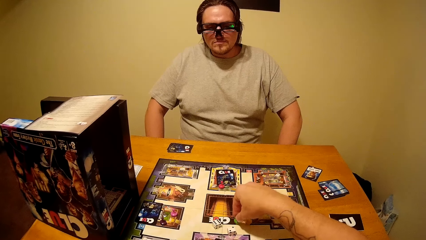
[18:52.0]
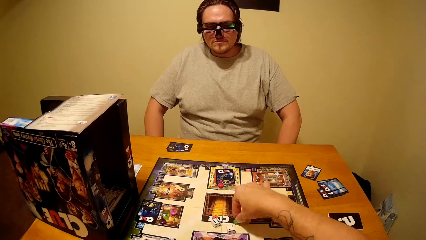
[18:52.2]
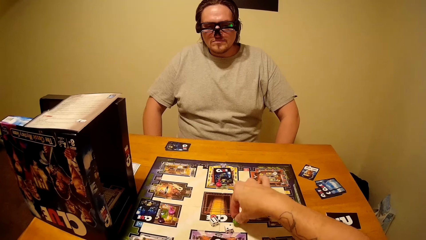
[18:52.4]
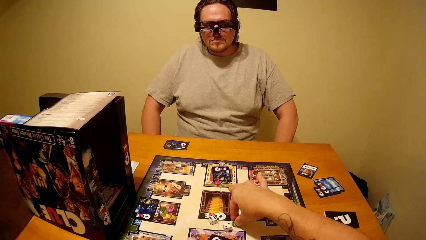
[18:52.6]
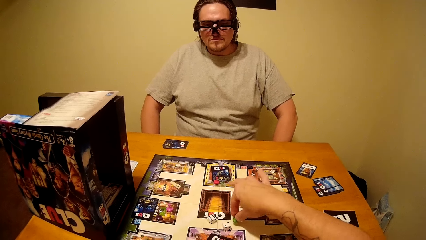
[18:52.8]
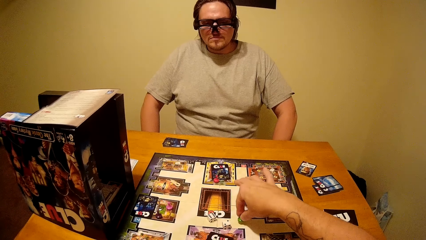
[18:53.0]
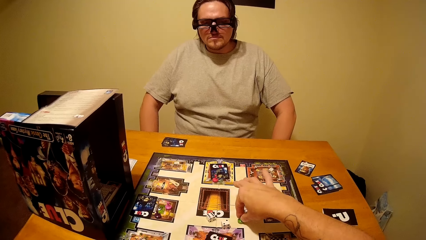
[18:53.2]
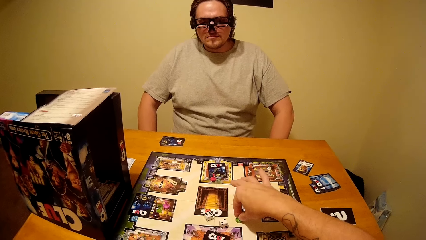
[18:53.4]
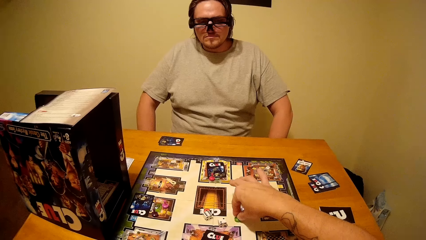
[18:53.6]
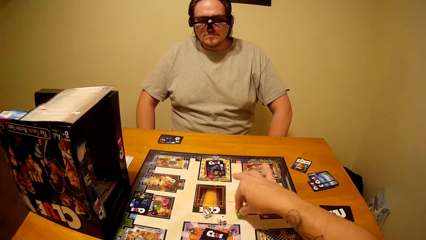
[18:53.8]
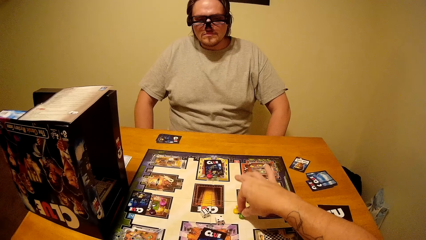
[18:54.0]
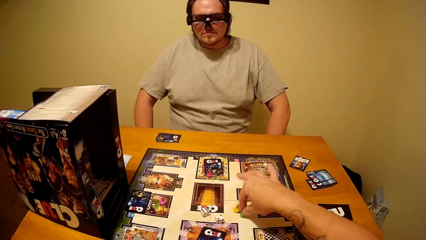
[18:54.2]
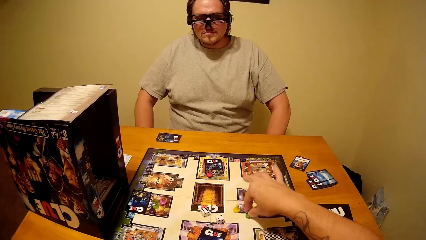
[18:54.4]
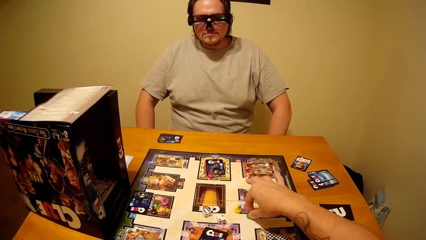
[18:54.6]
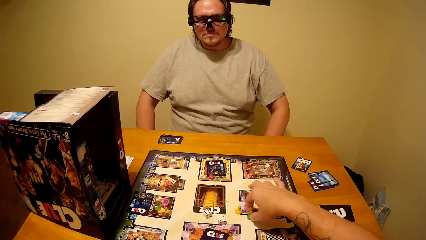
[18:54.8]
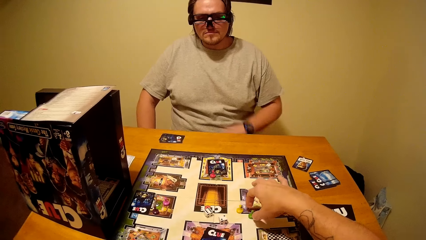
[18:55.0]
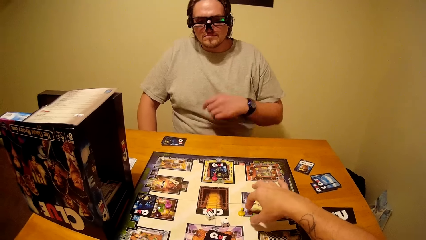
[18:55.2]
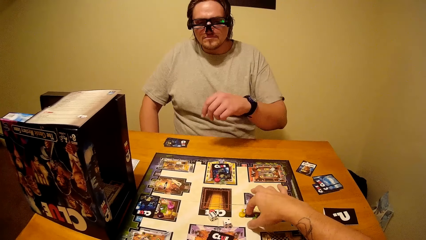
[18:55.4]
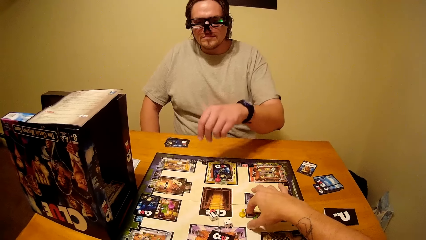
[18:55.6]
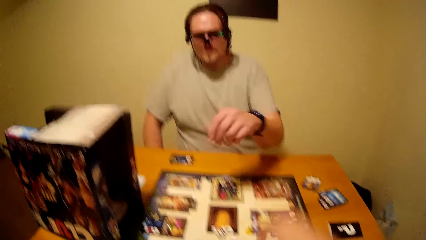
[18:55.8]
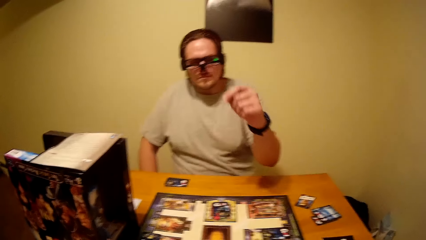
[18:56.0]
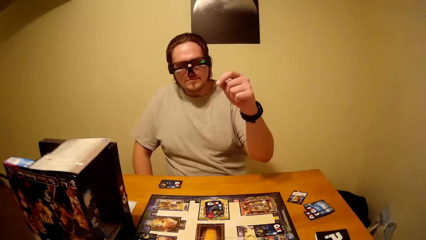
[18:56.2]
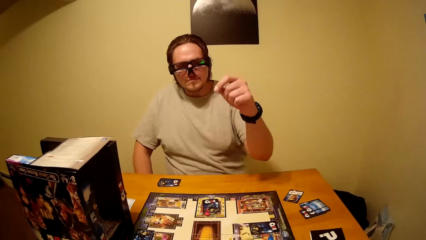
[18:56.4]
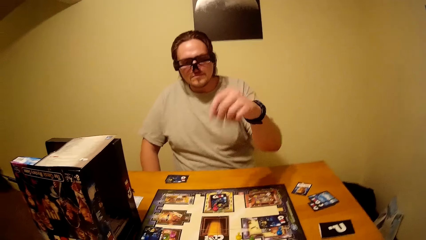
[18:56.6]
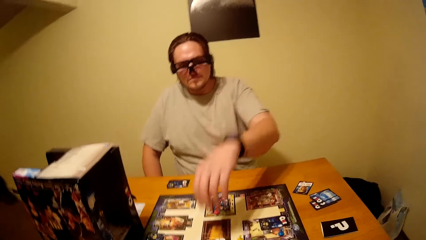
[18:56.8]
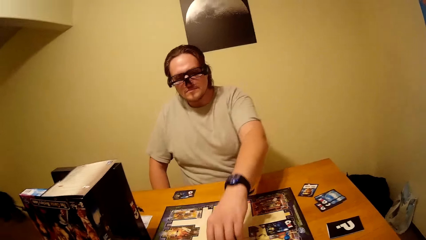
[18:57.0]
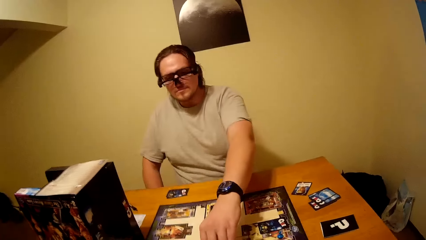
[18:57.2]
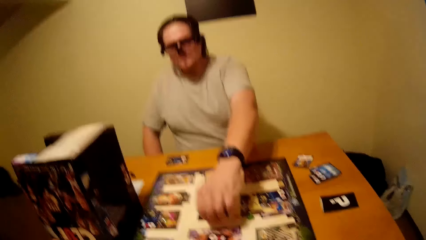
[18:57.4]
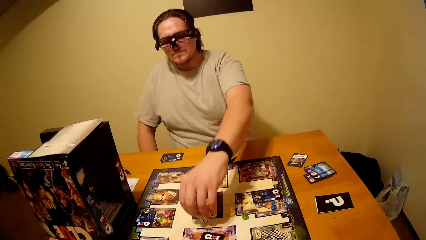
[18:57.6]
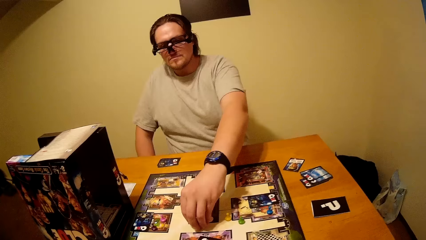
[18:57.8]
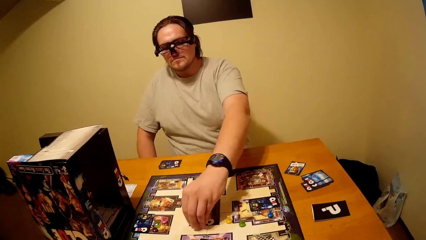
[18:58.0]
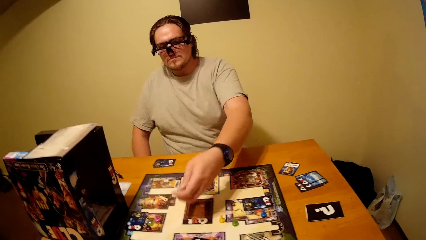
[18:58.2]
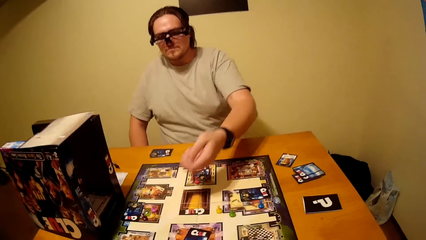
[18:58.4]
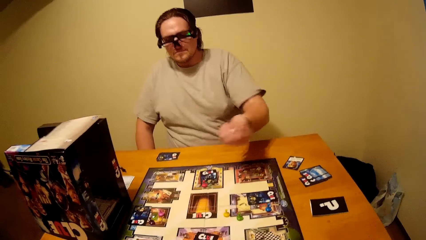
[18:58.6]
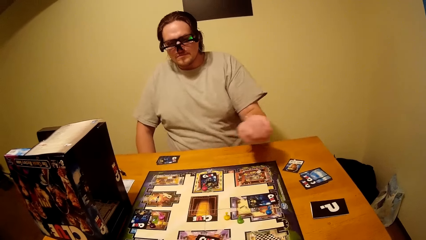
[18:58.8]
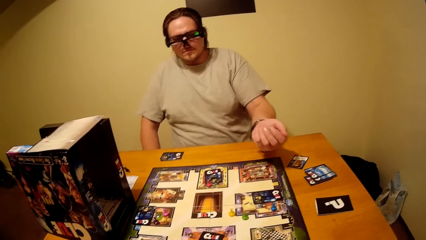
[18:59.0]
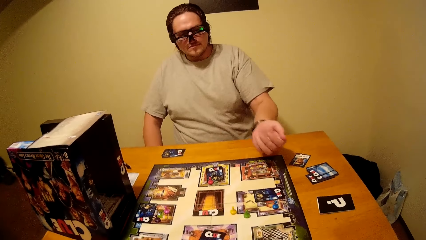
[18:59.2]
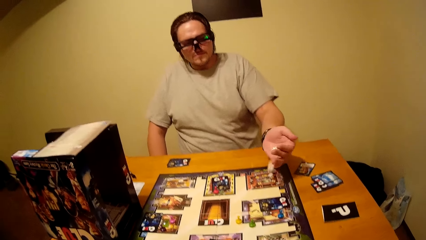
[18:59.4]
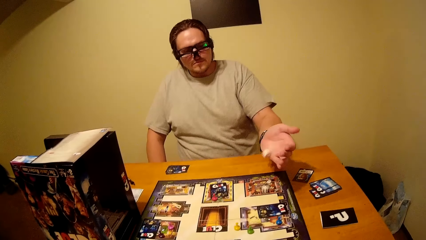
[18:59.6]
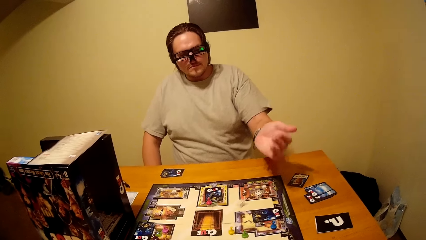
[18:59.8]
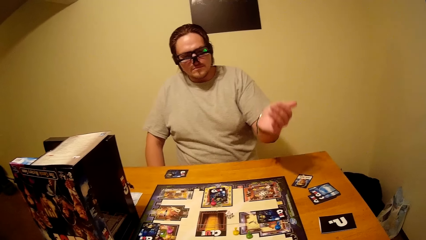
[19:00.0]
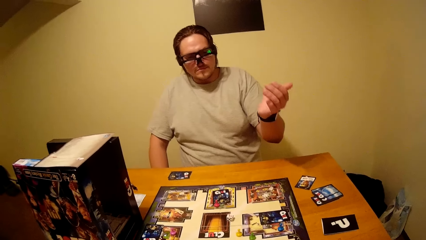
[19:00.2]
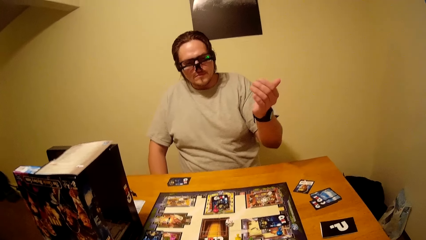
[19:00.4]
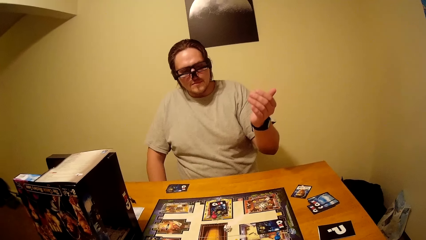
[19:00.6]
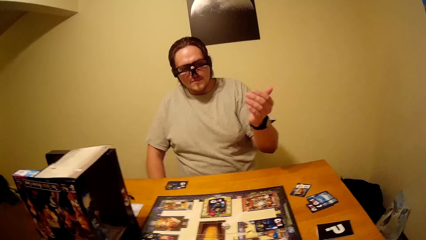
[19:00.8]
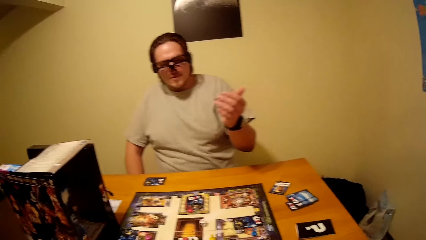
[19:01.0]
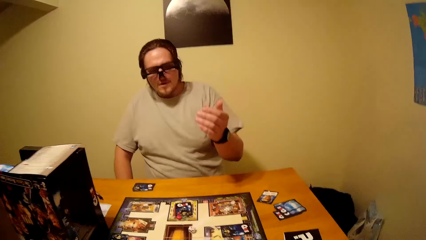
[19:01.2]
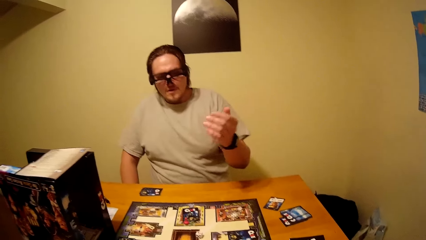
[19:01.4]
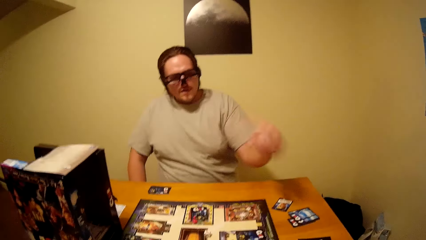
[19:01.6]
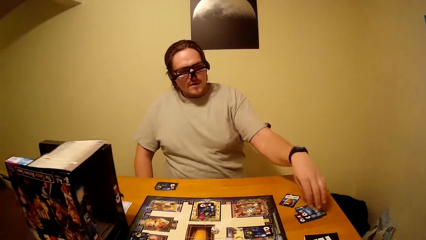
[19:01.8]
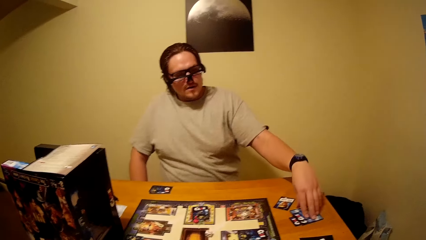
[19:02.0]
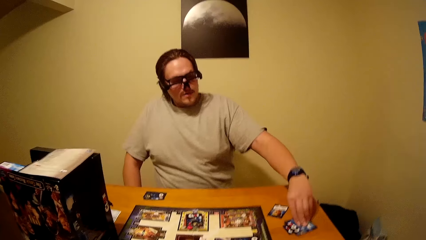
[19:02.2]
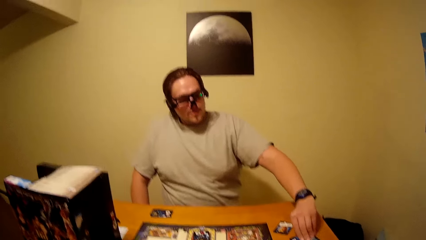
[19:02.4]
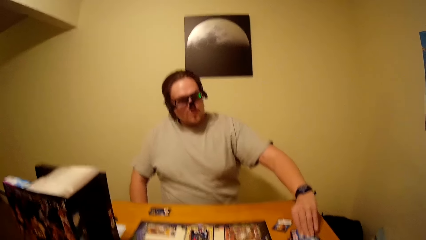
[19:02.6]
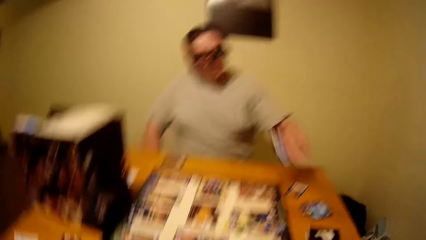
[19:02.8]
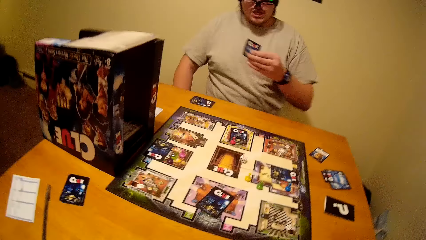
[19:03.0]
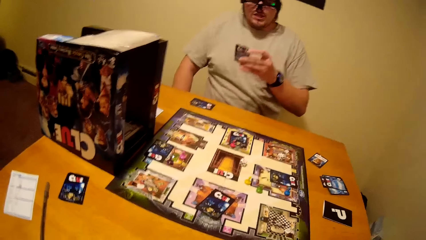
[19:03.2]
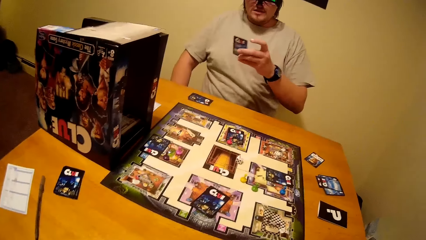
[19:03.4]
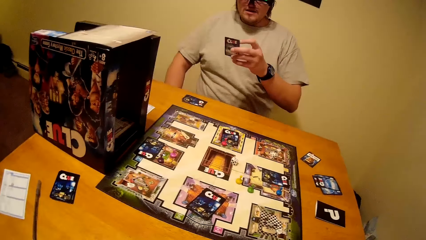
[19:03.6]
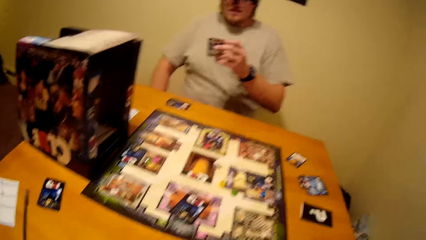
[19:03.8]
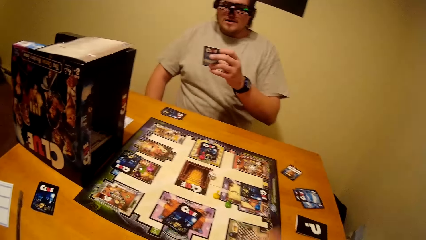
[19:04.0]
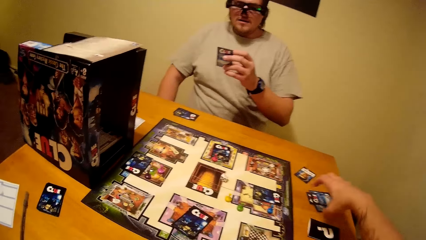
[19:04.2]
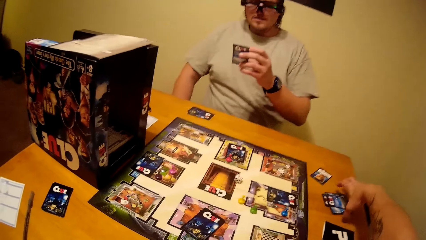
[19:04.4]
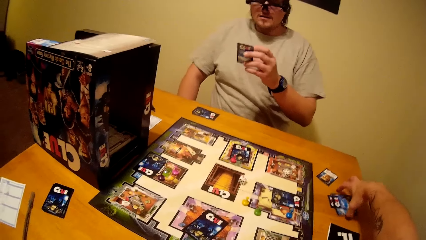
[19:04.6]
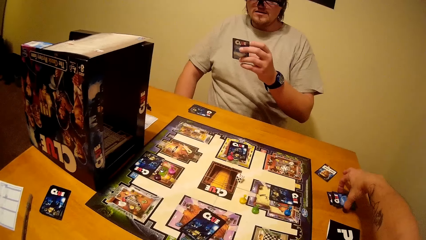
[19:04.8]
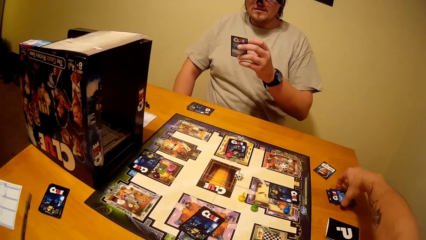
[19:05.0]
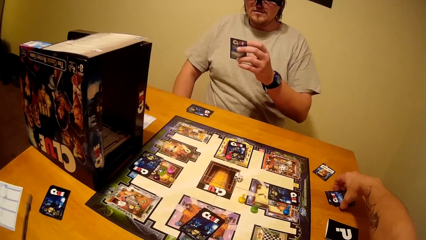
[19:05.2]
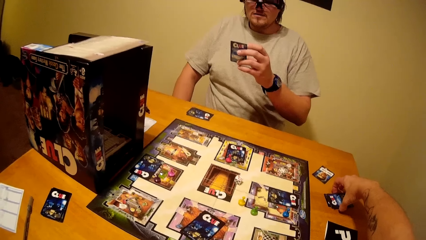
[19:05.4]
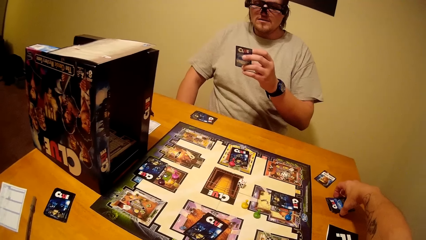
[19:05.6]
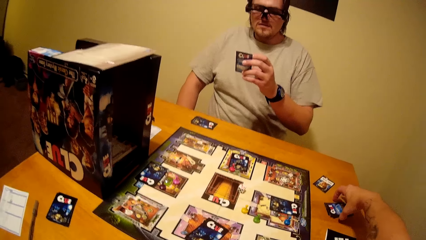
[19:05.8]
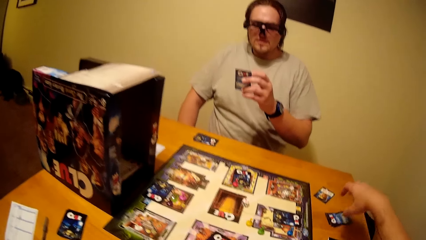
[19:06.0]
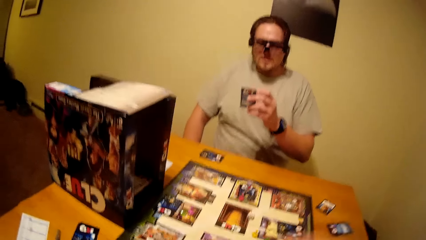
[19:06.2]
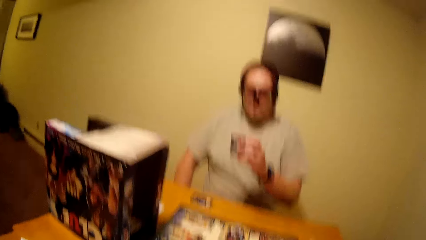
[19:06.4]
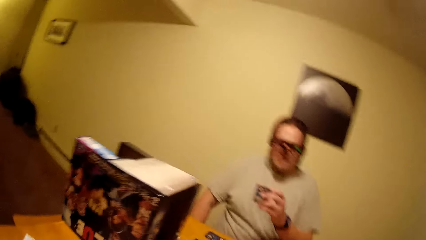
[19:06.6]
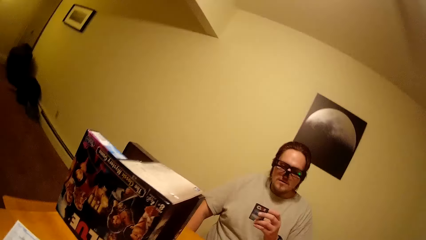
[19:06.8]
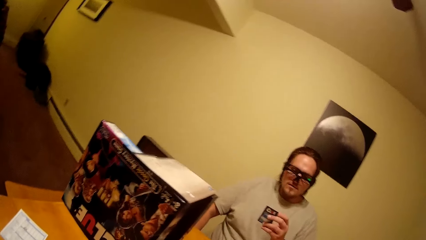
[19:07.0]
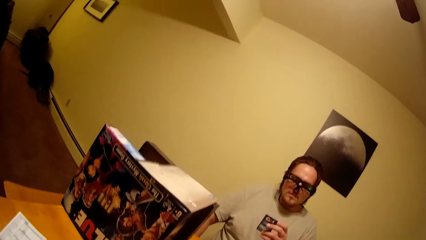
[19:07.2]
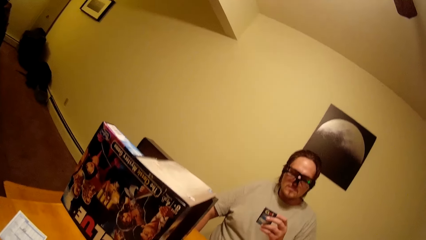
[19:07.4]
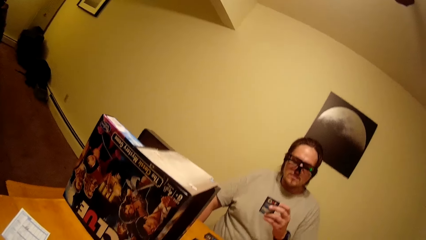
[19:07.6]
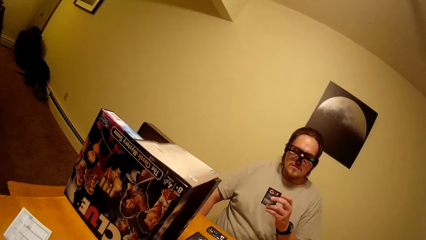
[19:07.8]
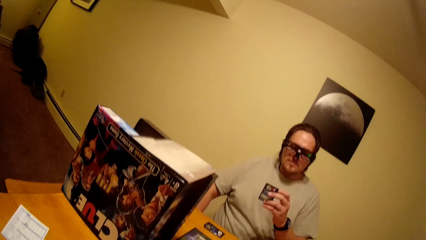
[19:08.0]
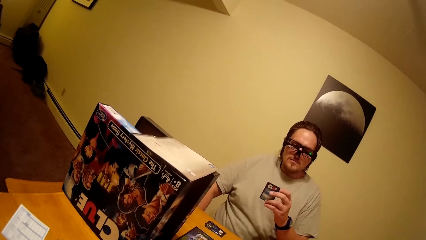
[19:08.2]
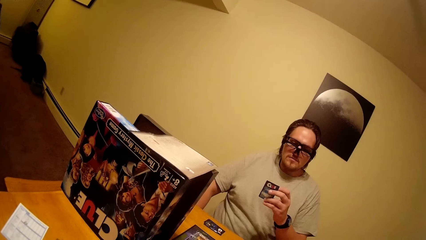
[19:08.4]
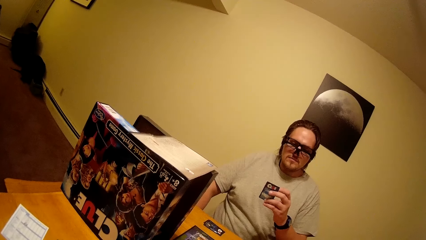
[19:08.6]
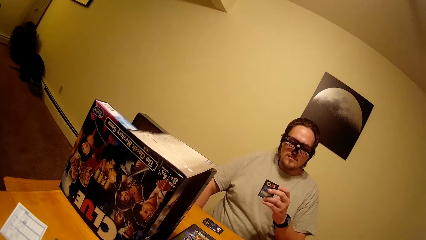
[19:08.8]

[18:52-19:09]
A man moves chess on the board game. The man drops the board game chips on the table. The man throws dice on the board game and picks playing cards. The camera wearer picks up the clue board game card from the table.
